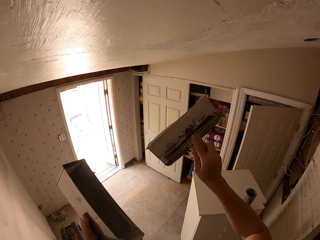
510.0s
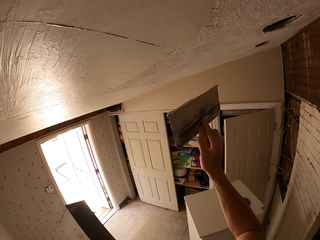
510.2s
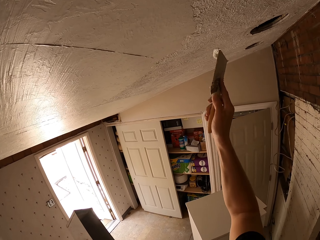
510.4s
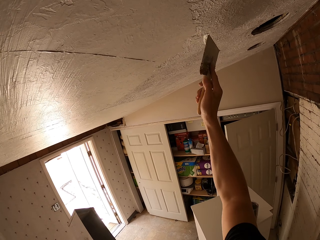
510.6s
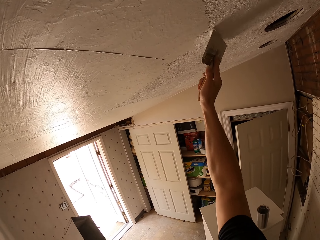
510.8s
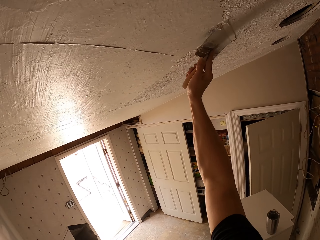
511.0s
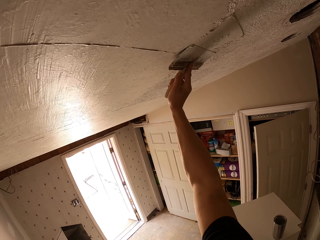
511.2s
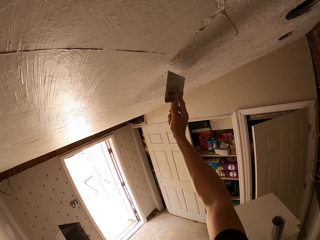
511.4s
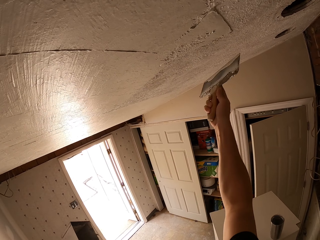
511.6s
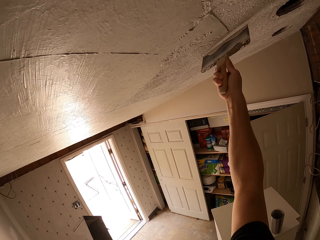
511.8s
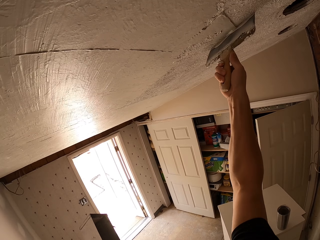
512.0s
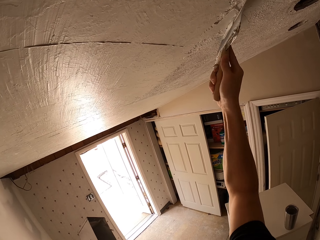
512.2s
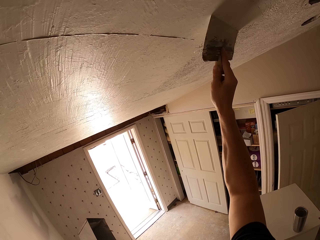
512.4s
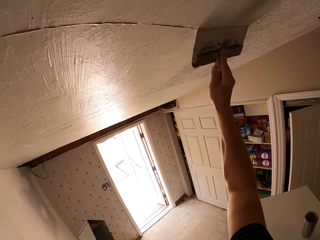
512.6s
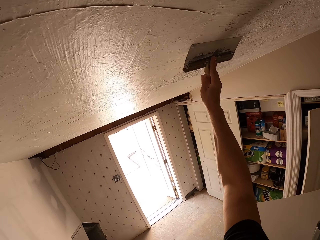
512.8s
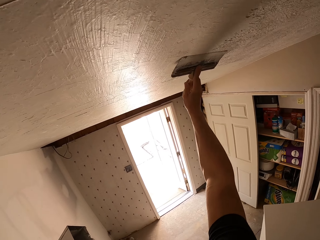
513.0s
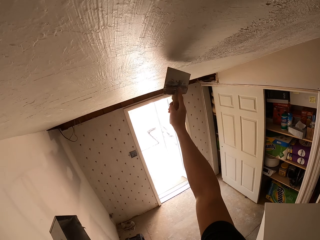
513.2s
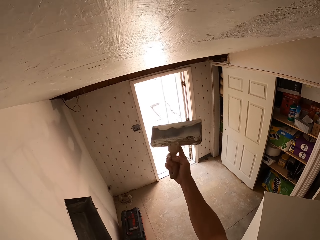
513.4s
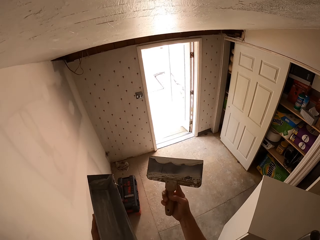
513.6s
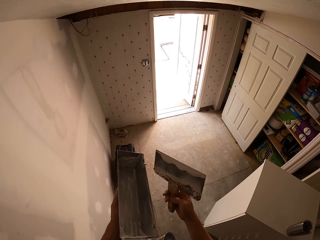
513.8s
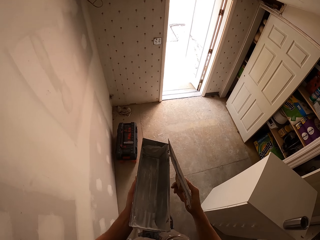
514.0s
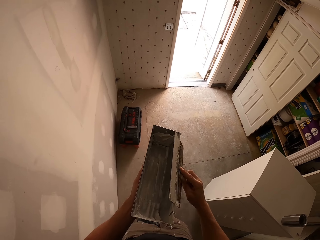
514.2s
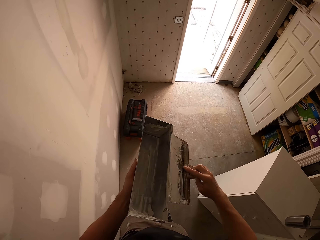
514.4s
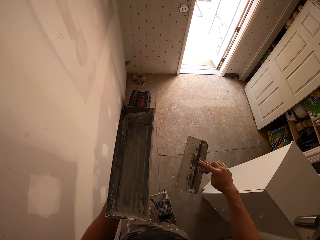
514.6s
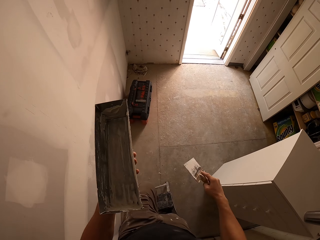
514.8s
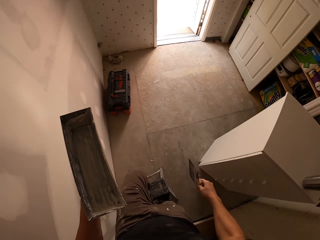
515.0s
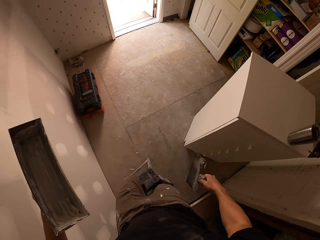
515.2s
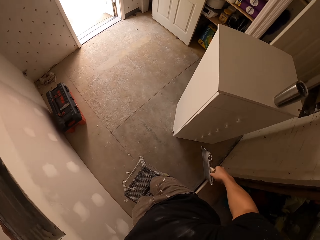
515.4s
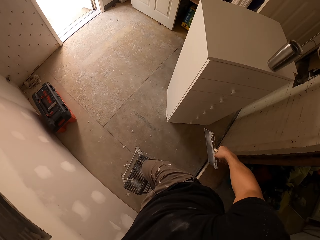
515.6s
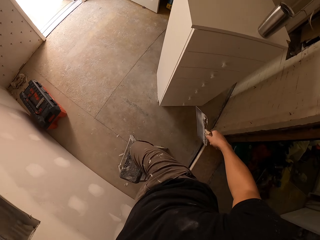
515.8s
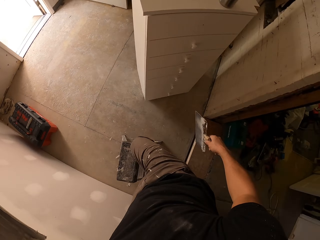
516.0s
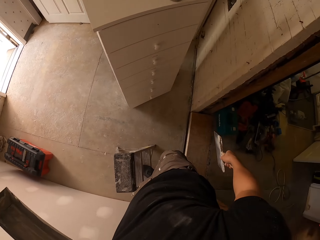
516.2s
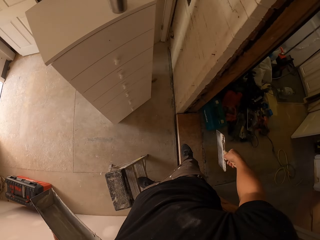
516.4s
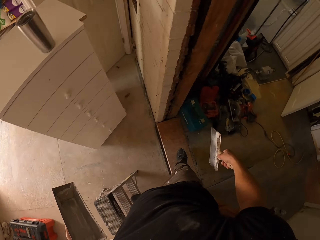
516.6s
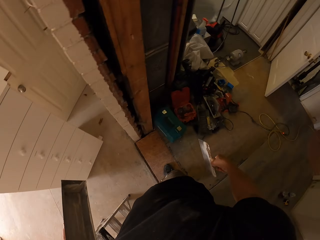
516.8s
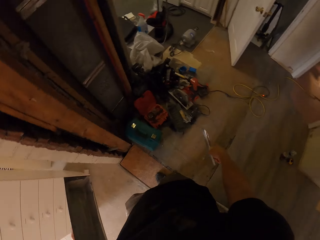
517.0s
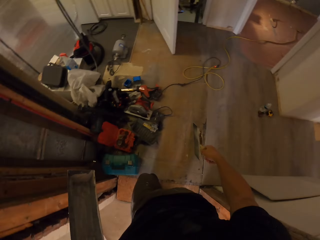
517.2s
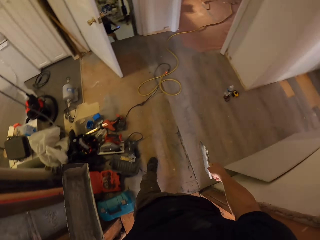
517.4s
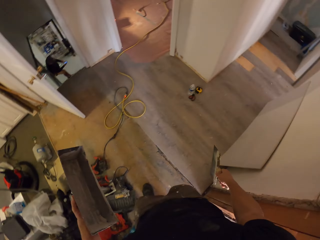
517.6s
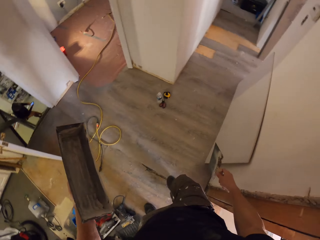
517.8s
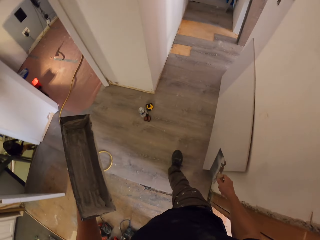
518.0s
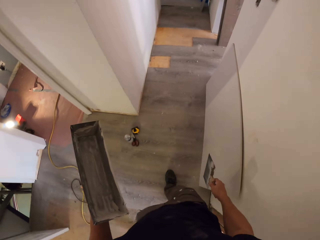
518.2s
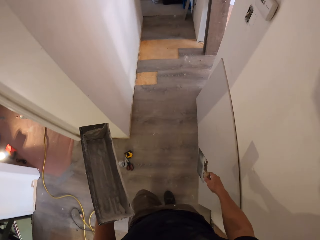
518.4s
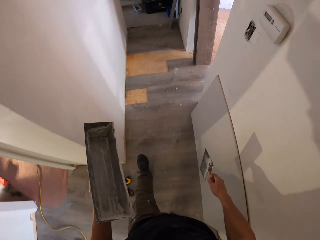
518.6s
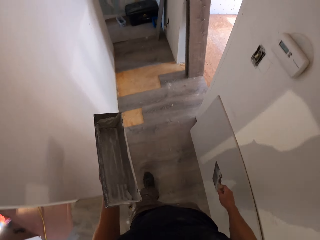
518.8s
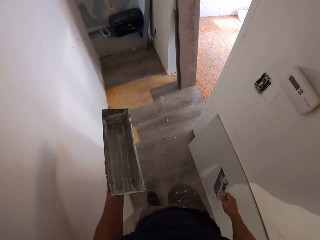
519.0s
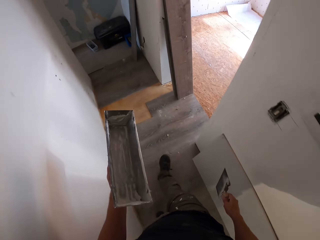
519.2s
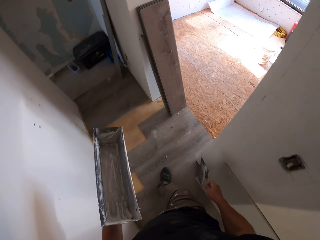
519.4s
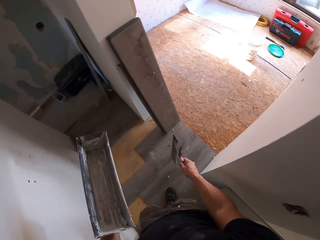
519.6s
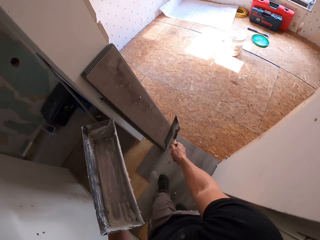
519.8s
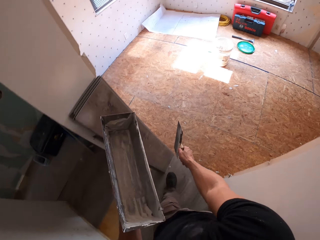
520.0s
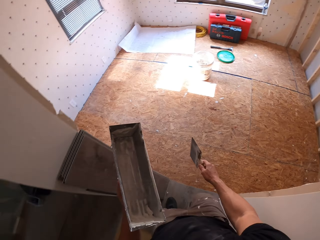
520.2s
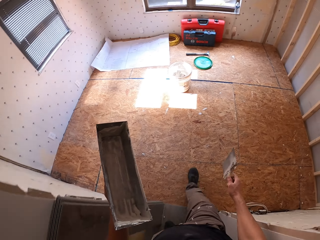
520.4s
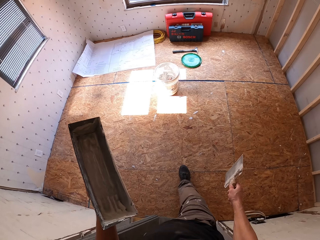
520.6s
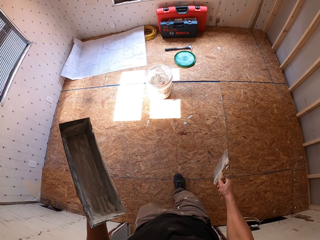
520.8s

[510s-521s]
The camera wearer paints the wall. They wipe the brush on a container. They walk in the room.

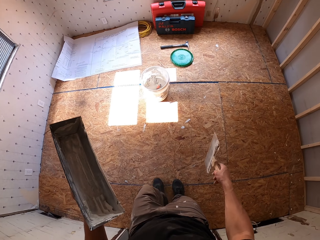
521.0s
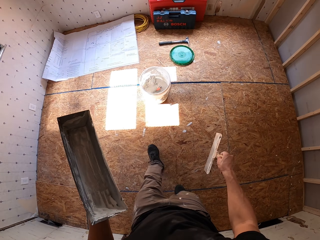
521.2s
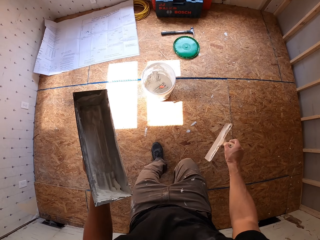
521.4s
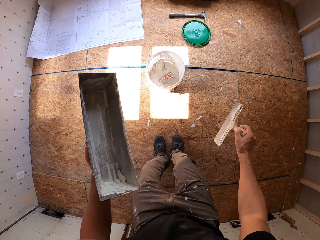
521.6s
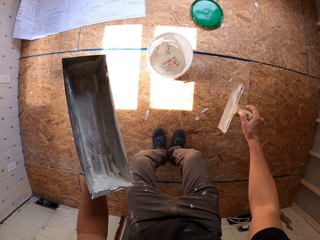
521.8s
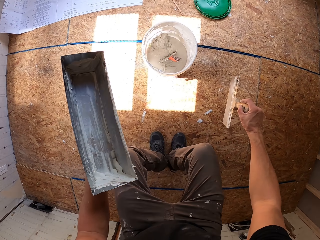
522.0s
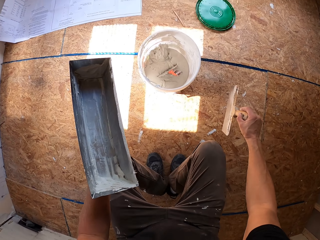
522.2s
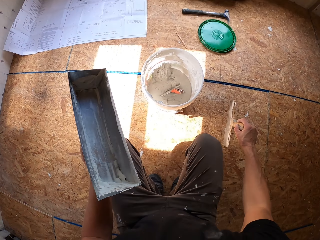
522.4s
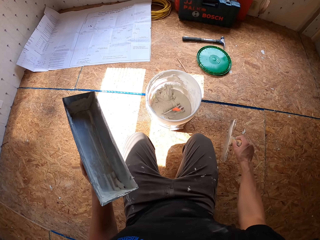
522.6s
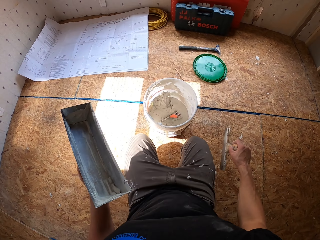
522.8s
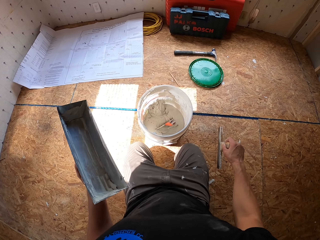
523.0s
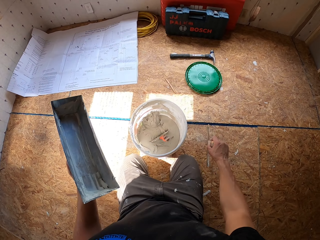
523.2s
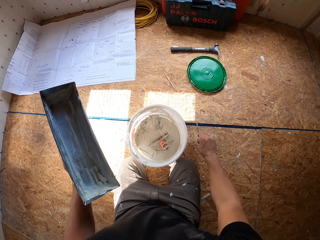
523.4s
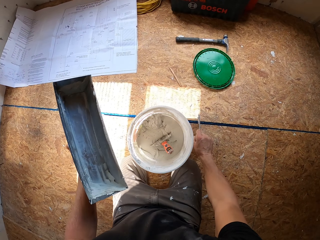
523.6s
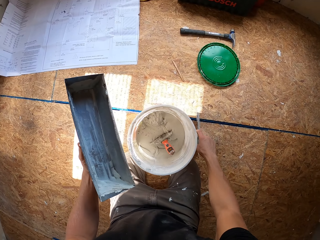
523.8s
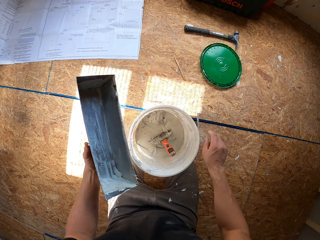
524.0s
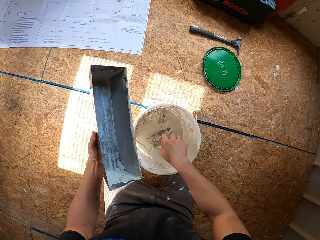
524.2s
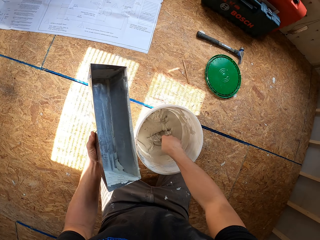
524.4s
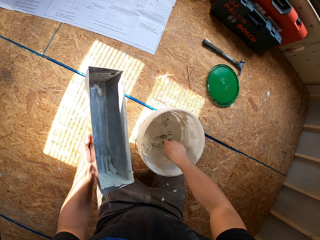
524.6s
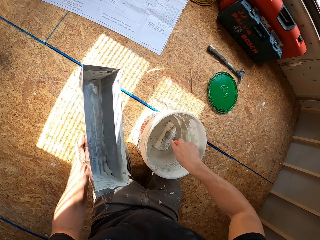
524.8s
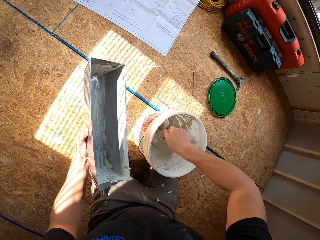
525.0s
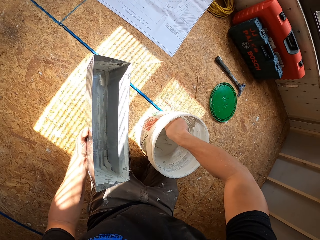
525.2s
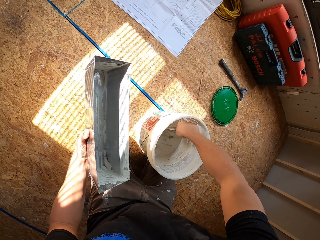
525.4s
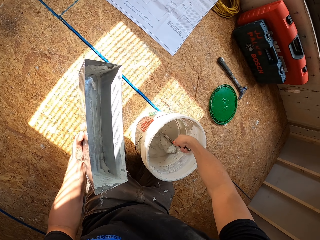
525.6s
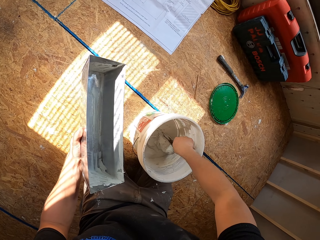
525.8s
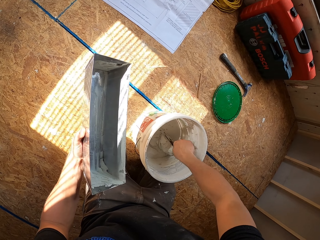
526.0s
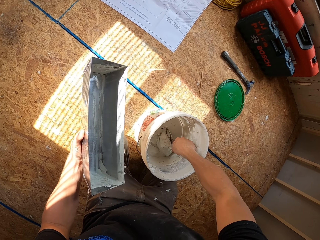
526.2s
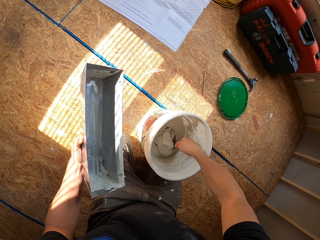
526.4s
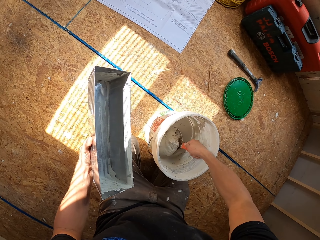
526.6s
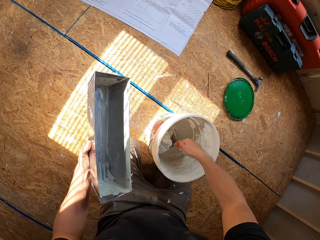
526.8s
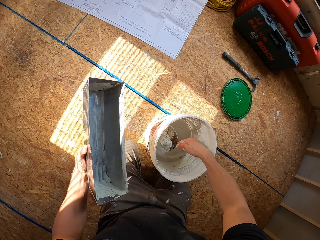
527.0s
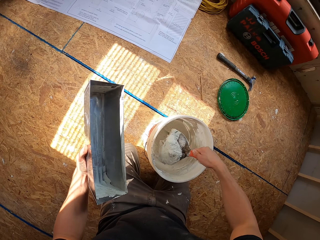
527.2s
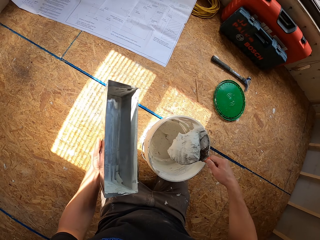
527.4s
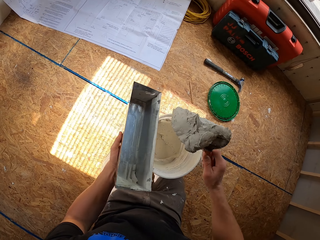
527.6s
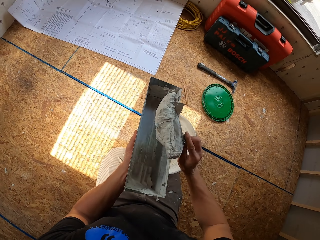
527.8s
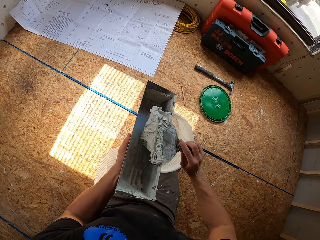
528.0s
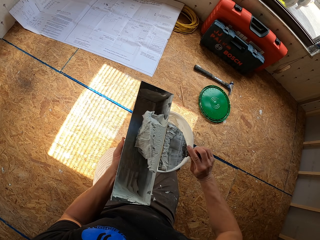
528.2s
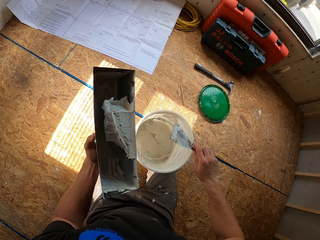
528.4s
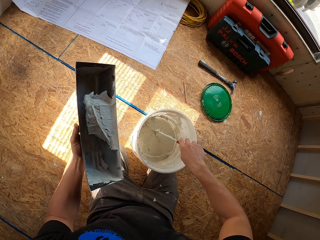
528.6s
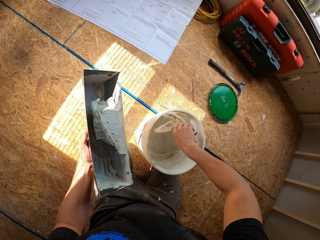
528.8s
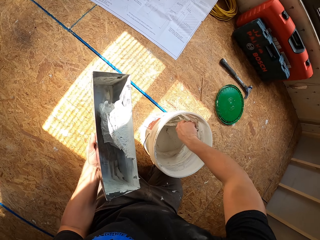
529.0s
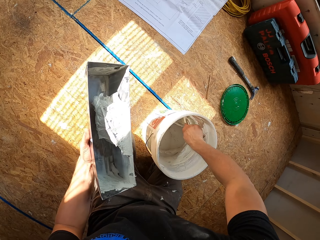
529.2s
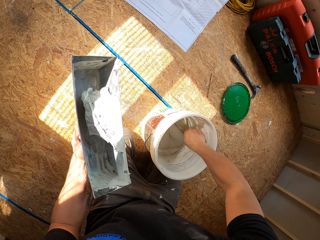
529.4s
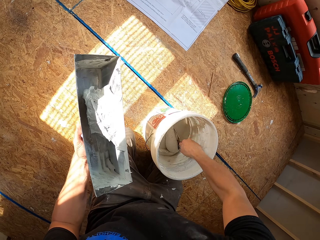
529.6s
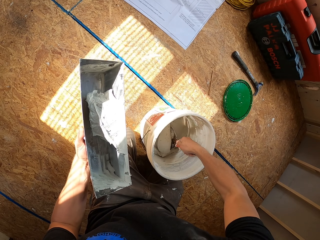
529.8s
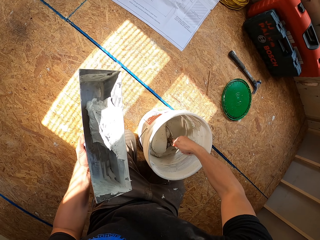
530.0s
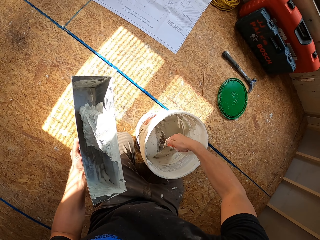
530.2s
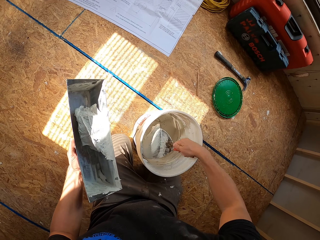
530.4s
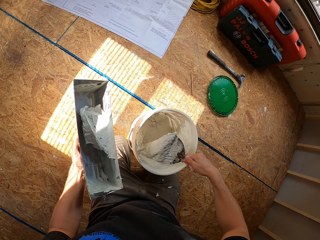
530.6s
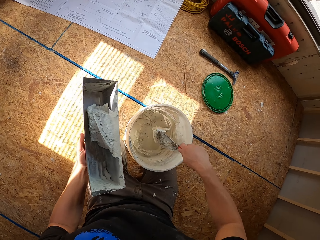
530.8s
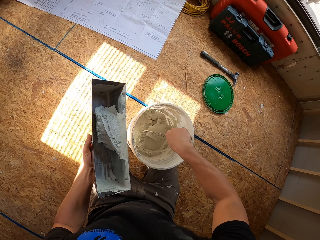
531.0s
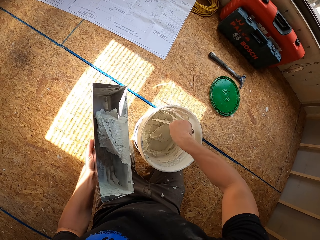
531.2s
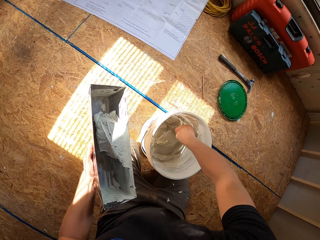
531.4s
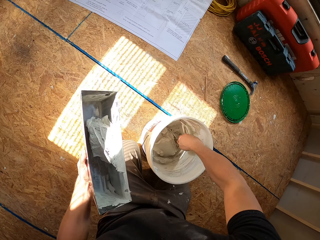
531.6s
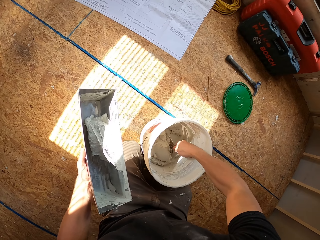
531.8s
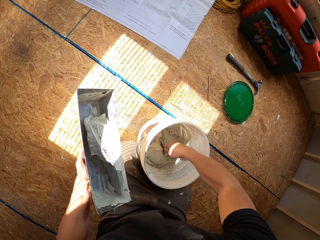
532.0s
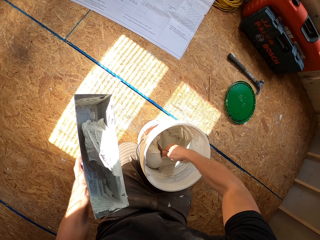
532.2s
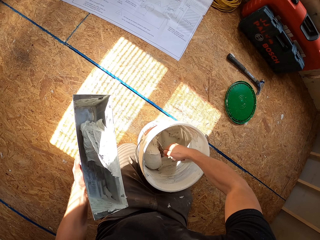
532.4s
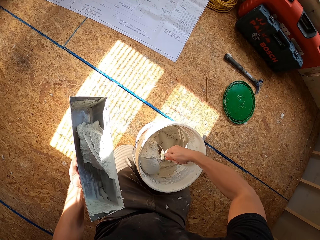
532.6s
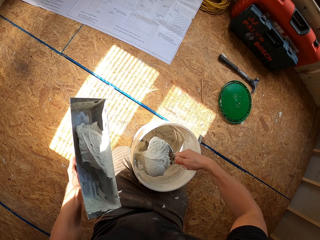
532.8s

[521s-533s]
The camera wearer sits on a floor. He puts the brush on the floor. He scoops paint from a bucket. He puts paint in his container. He scoops paint from the bucket.
